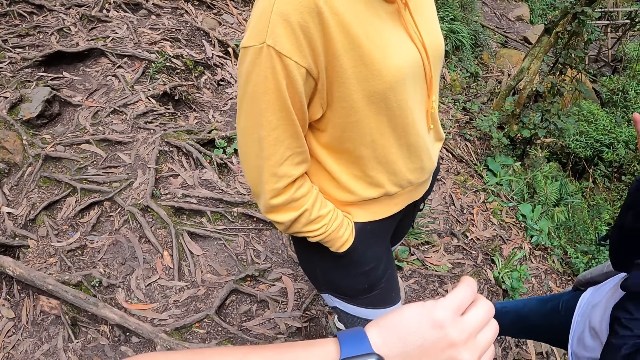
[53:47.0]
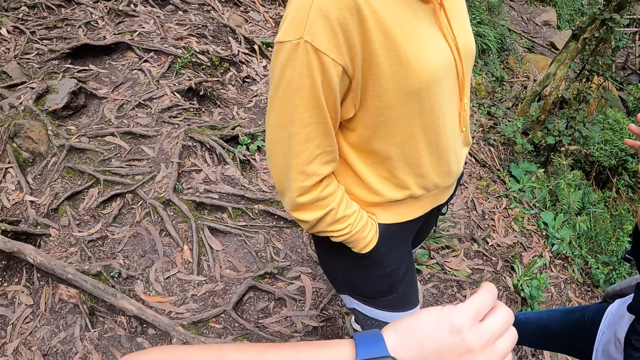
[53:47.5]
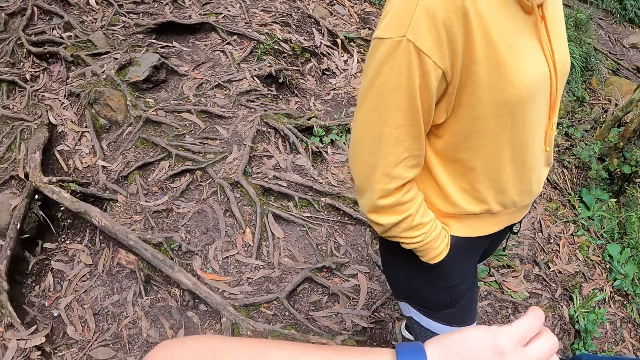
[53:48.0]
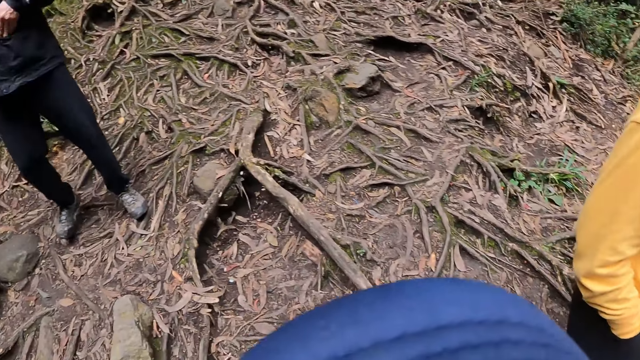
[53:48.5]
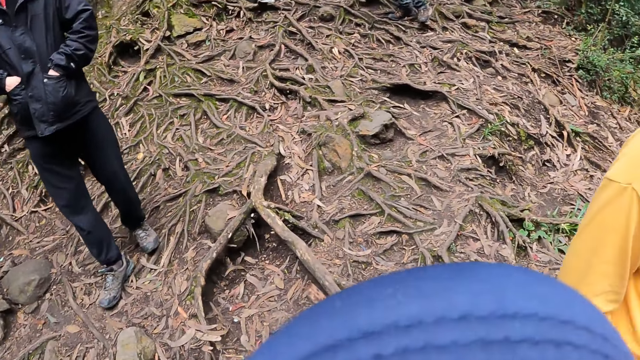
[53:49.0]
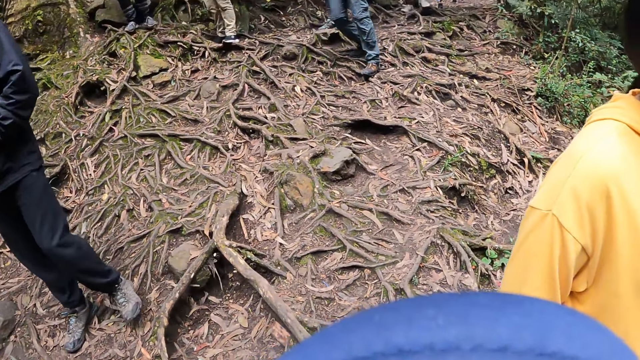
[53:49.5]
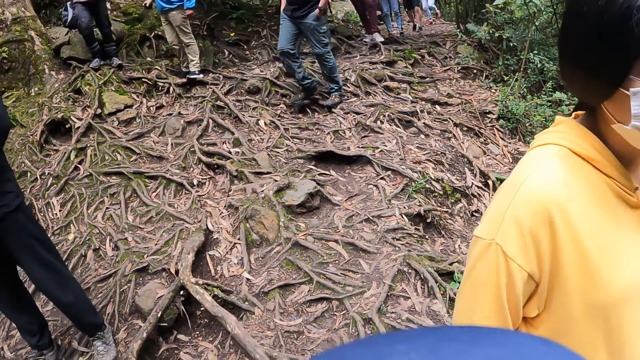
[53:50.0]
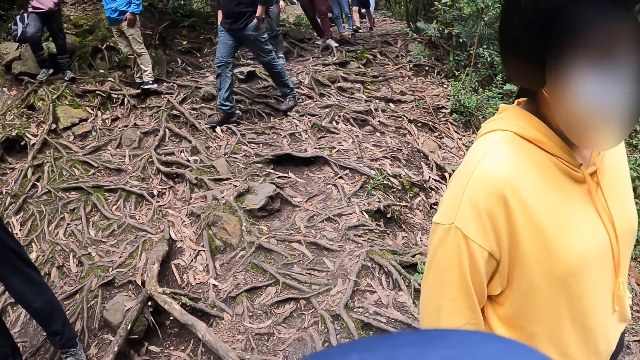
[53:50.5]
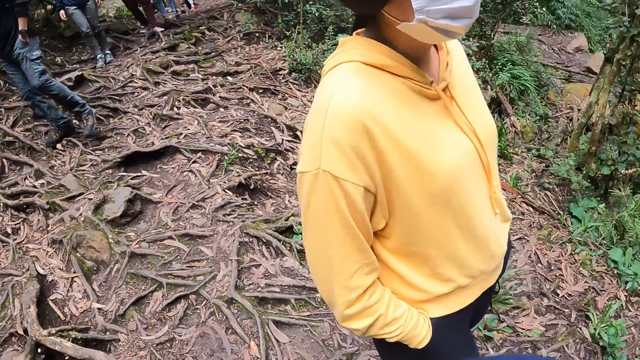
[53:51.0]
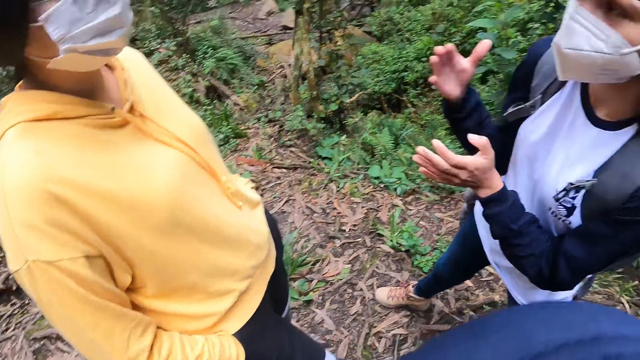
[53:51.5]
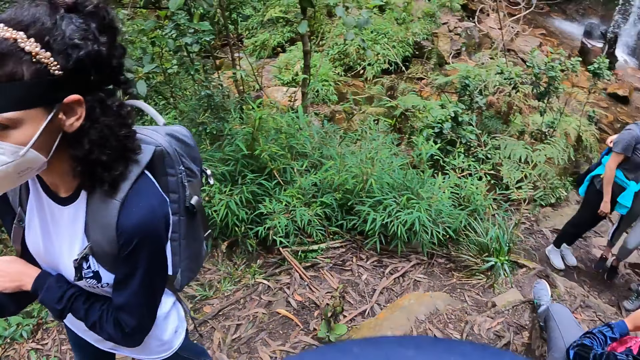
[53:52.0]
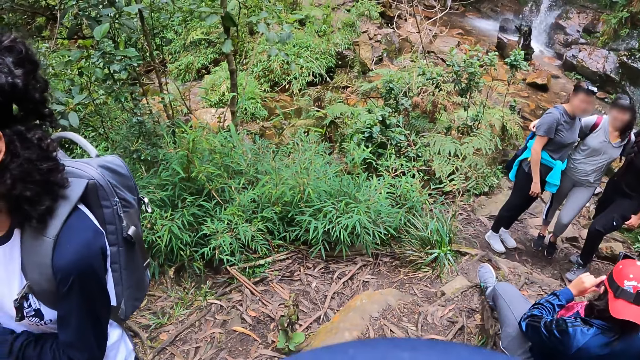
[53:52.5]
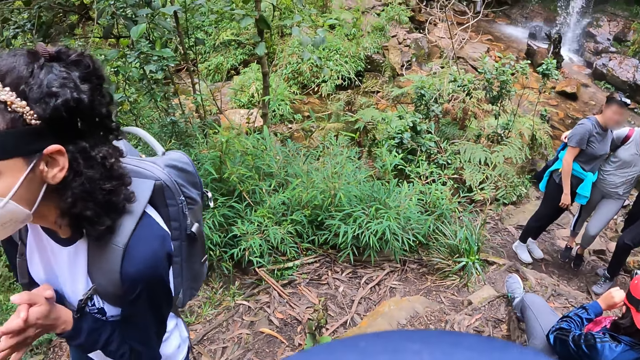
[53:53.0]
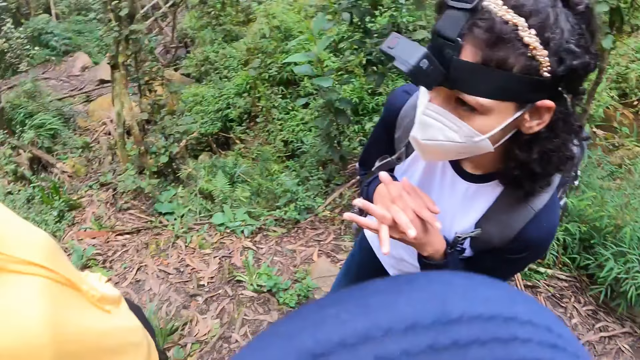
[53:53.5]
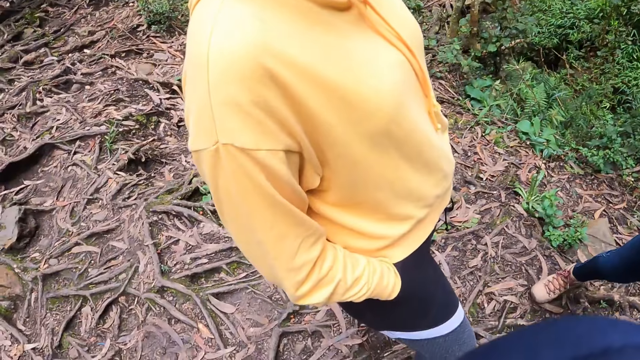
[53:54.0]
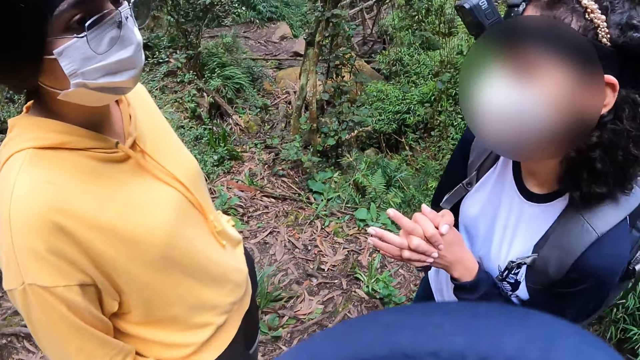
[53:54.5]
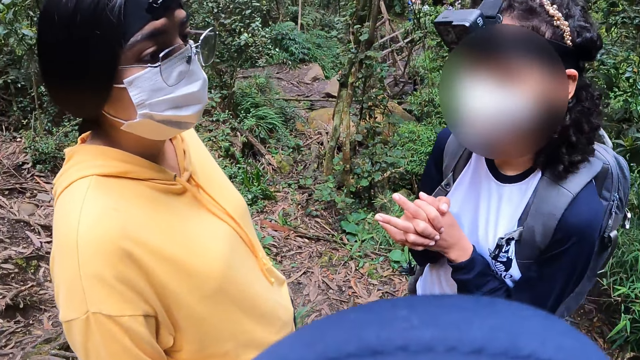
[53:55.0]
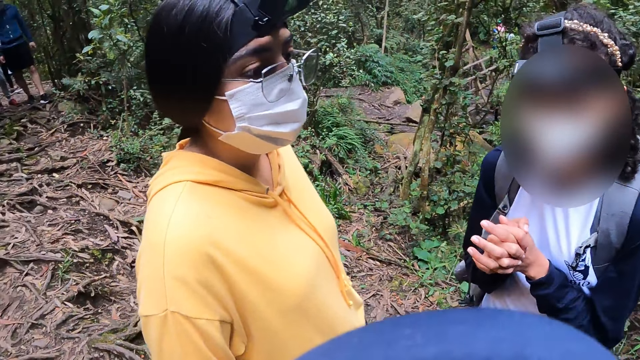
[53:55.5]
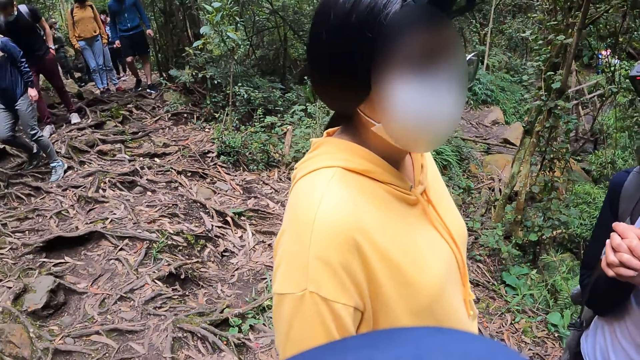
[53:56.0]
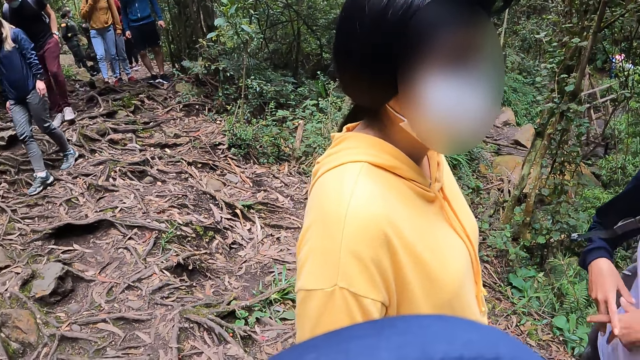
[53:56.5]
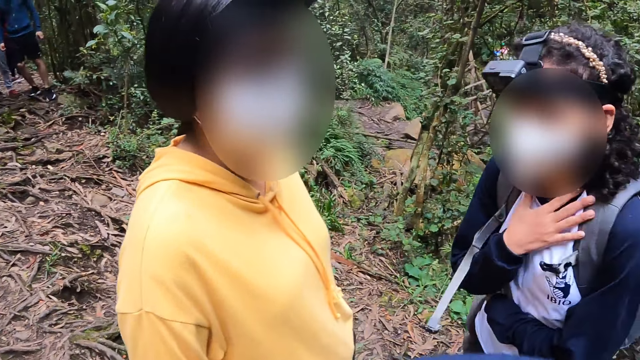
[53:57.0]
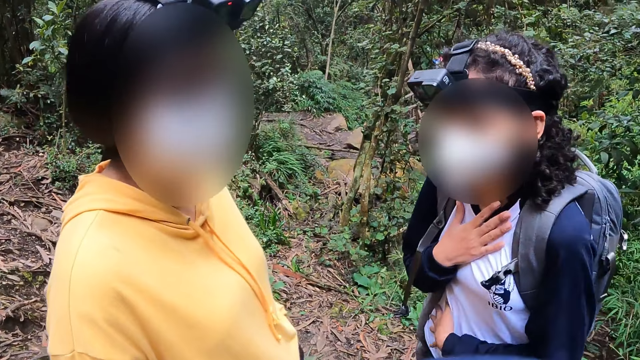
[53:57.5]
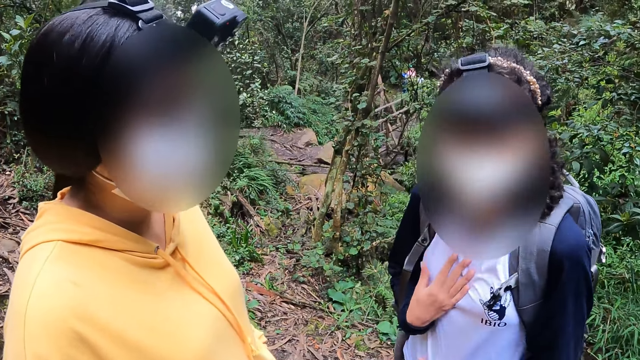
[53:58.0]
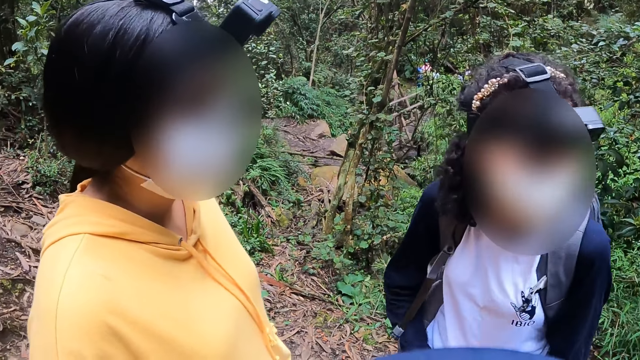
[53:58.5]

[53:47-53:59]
The camera wearer looks around. A person talks to another person.

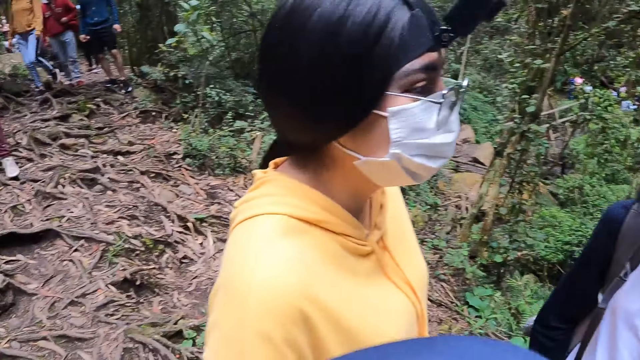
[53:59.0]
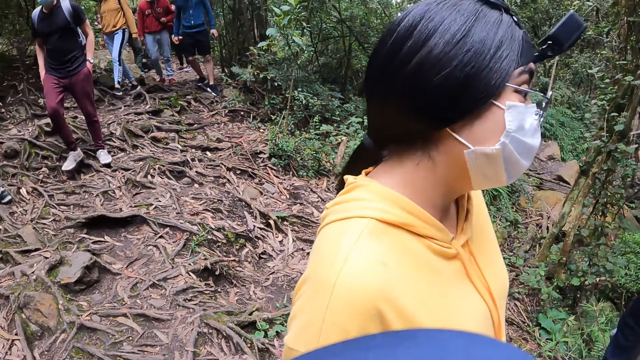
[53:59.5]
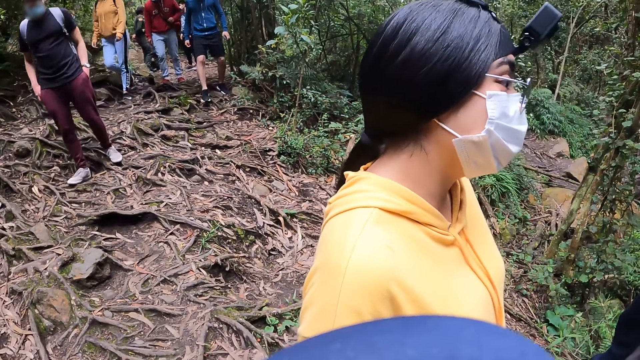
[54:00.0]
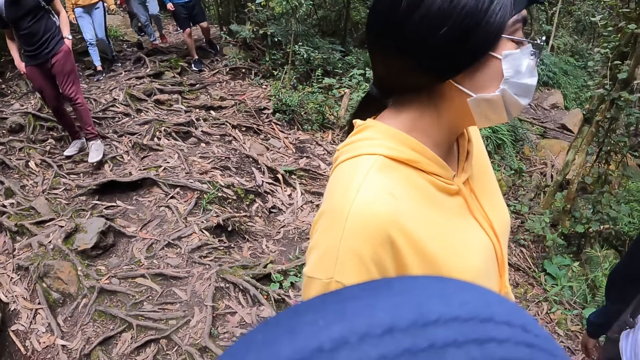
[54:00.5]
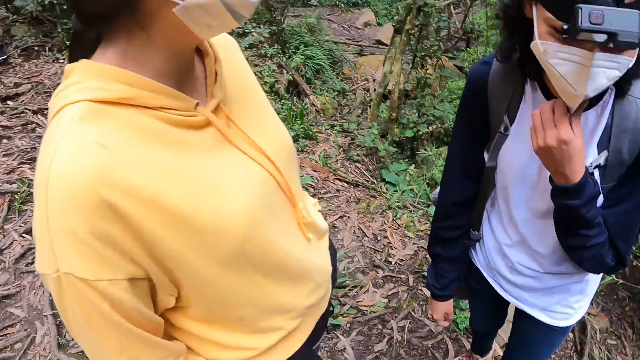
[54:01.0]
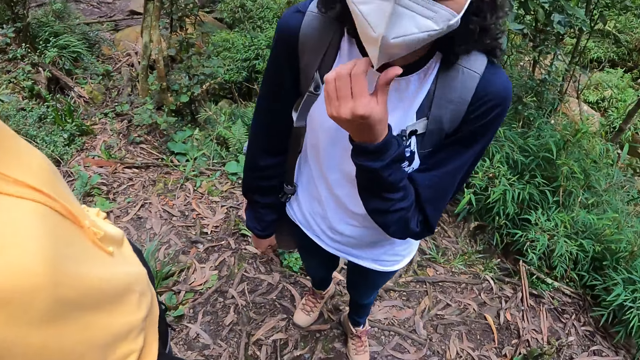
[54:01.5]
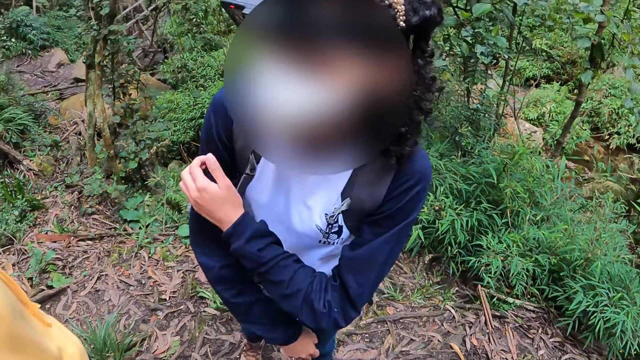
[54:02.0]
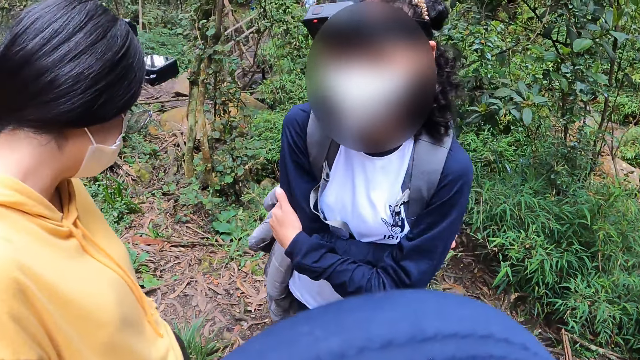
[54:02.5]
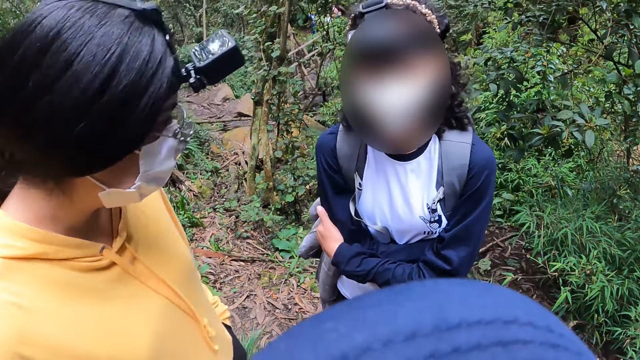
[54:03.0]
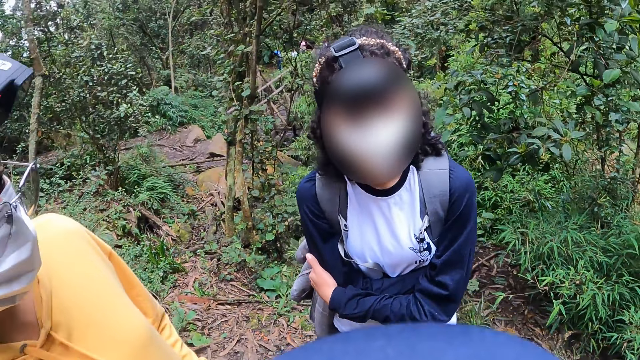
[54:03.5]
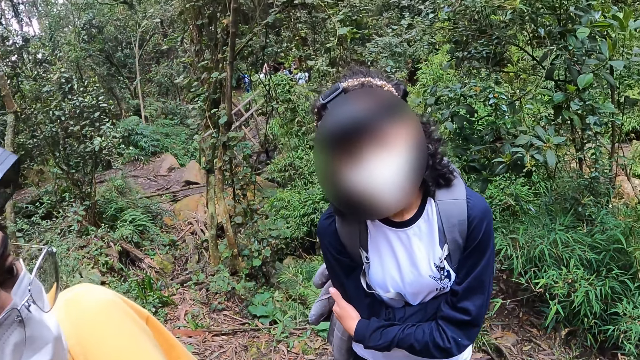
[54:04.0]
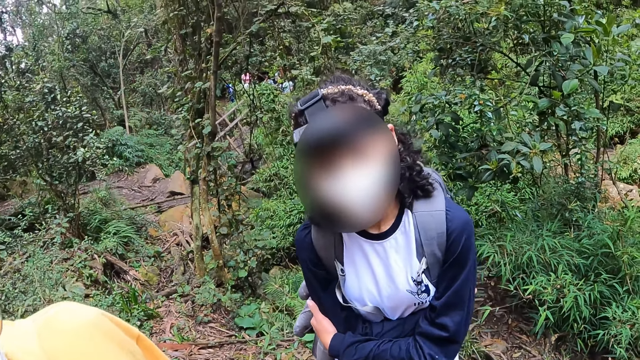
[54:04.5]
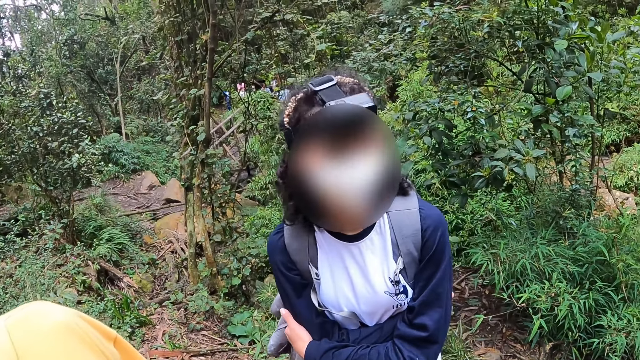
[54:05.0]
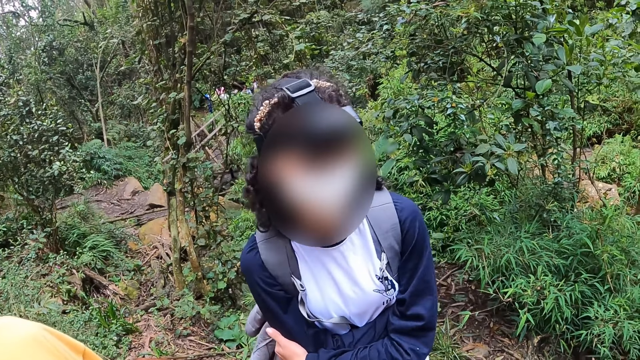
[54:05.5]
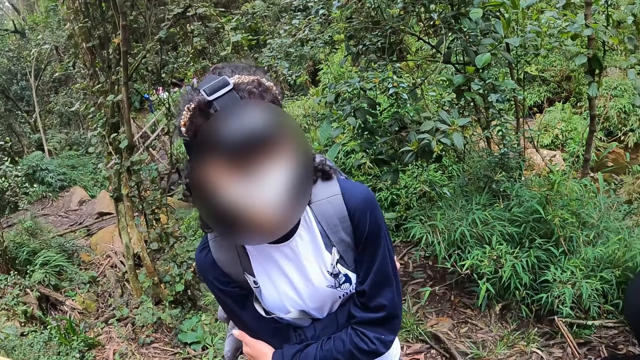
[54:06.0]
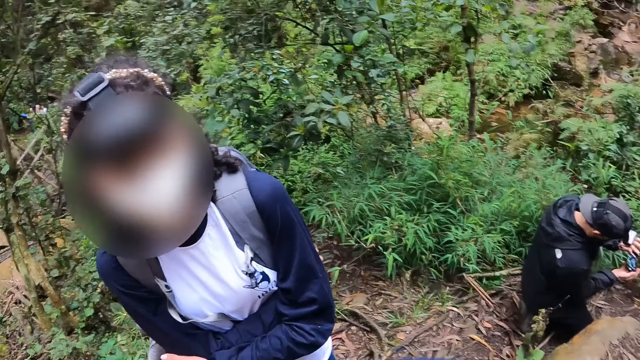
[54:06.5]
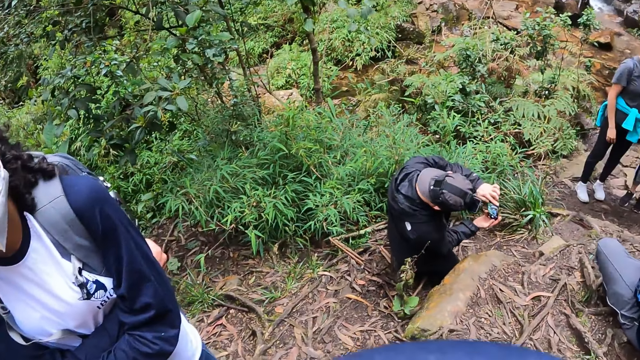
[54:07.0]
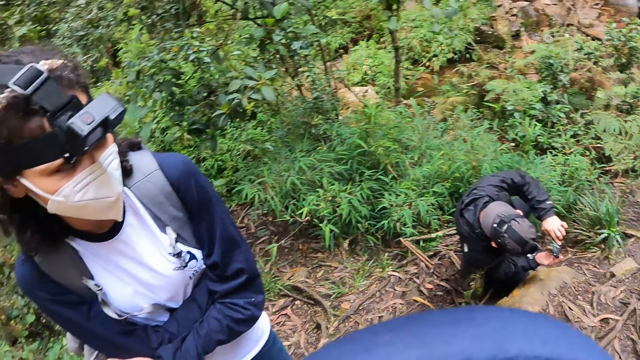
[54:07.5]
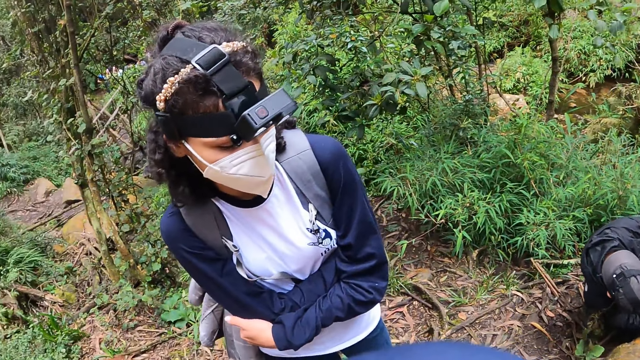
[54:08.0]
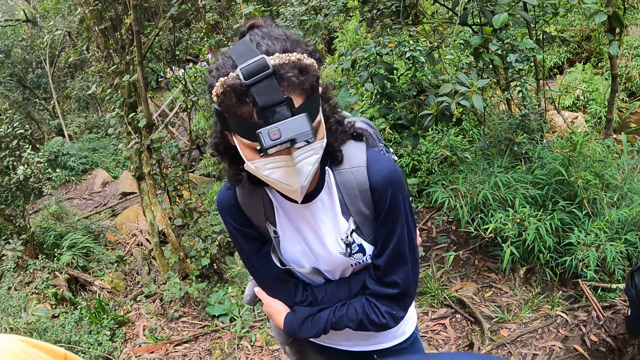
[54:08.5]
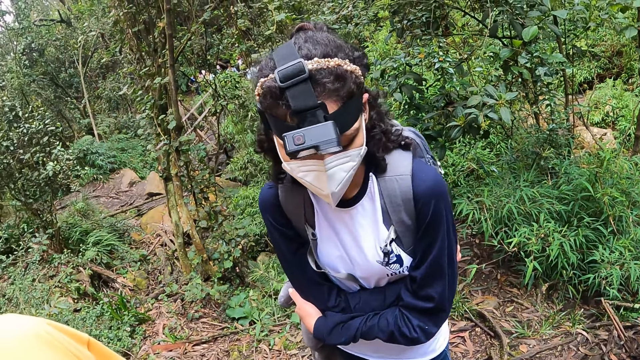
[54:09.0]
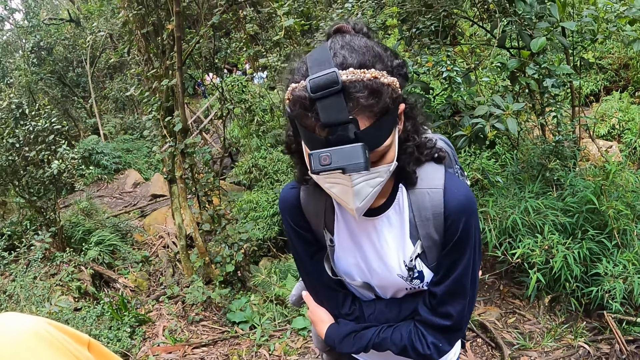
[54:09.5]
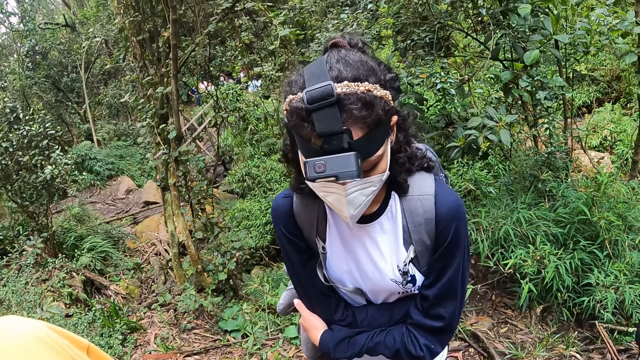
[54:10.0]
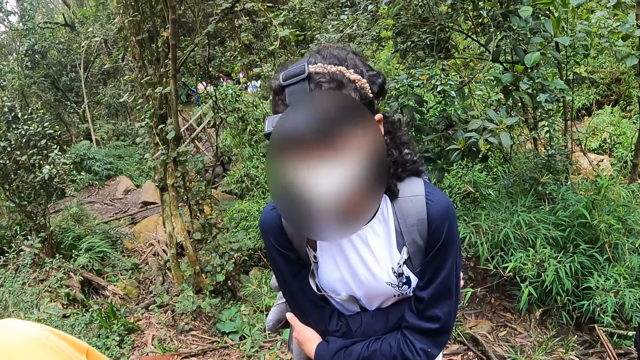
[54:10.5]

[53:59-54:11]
A man operates a phone with both hands.
